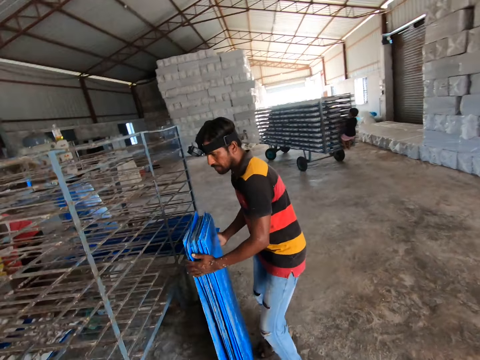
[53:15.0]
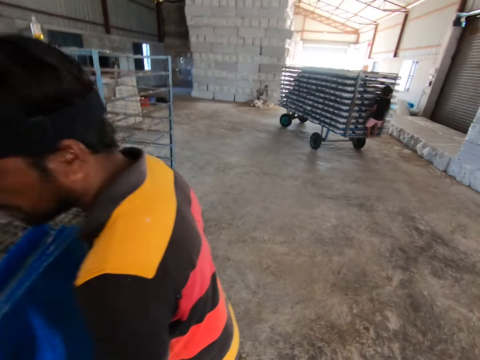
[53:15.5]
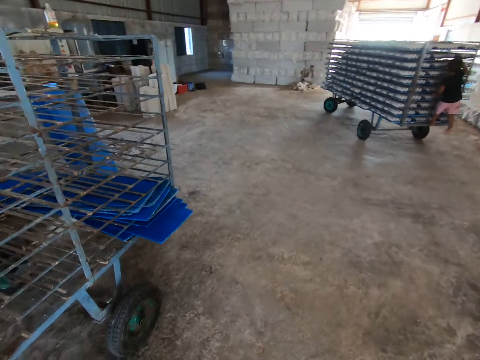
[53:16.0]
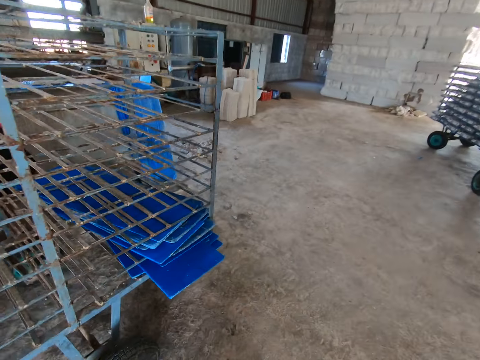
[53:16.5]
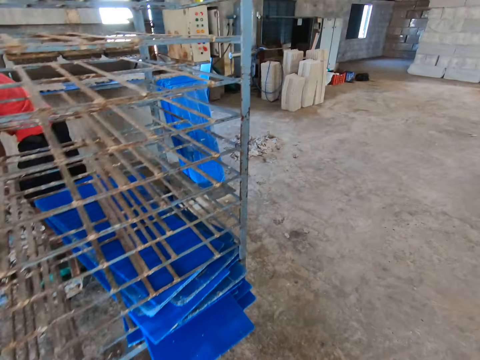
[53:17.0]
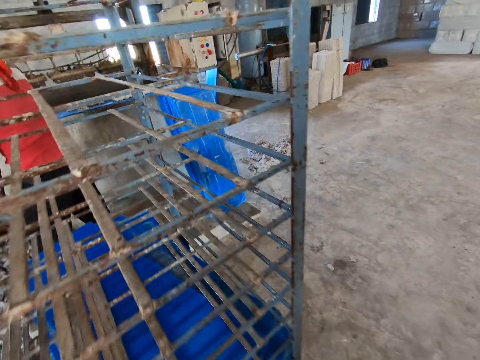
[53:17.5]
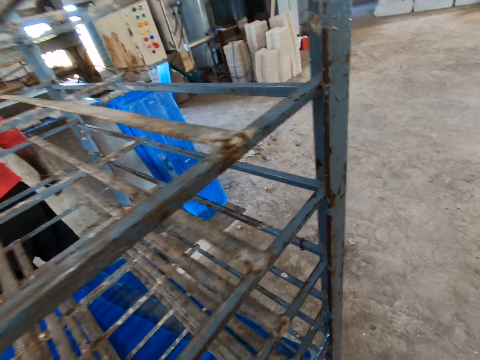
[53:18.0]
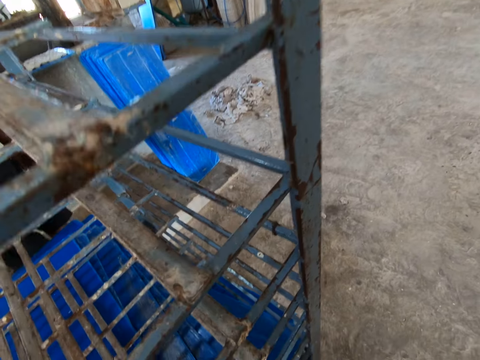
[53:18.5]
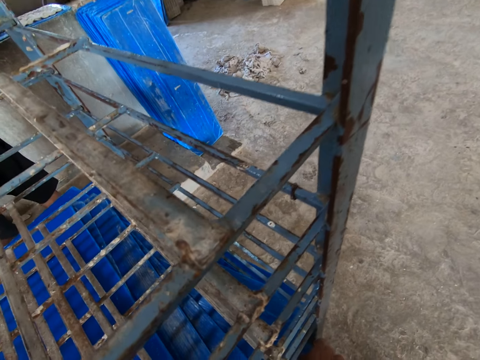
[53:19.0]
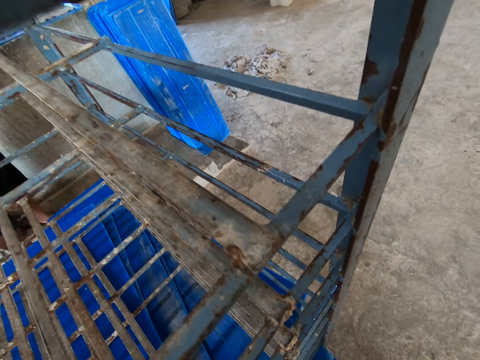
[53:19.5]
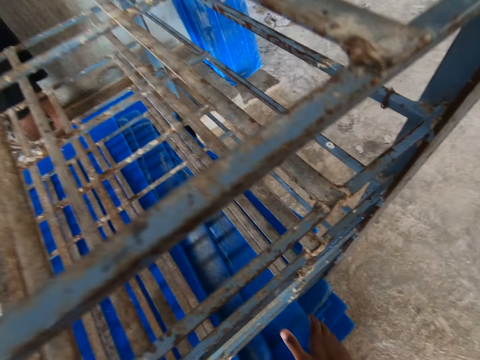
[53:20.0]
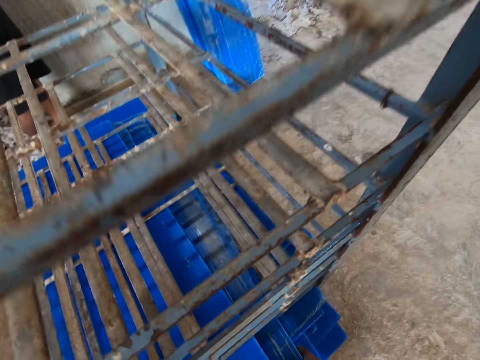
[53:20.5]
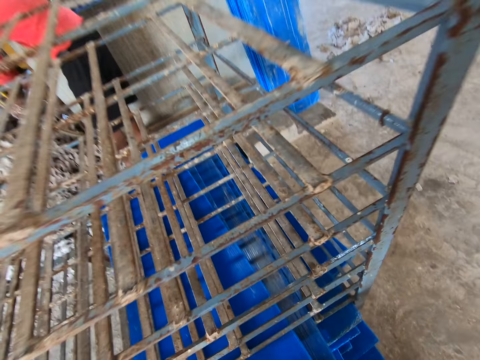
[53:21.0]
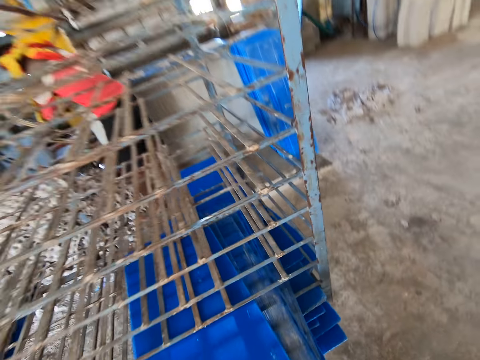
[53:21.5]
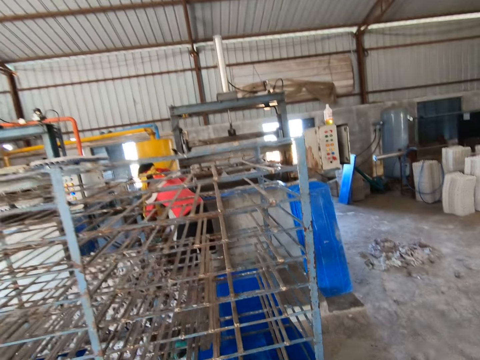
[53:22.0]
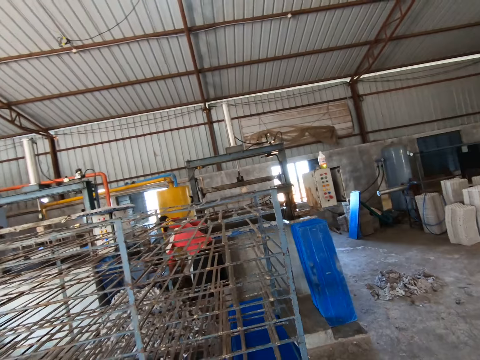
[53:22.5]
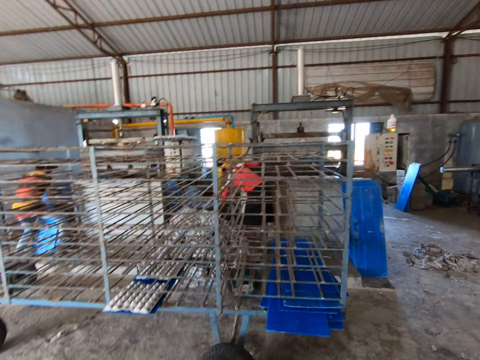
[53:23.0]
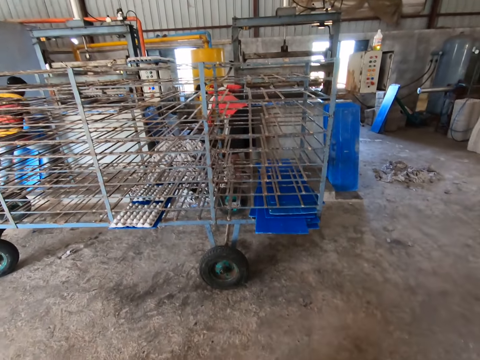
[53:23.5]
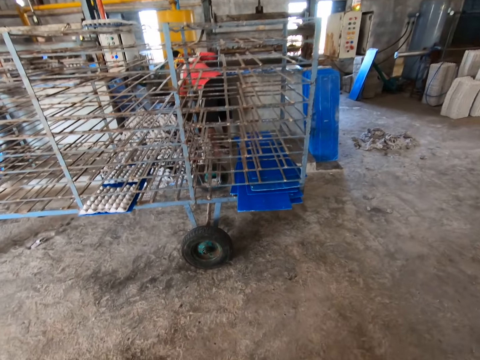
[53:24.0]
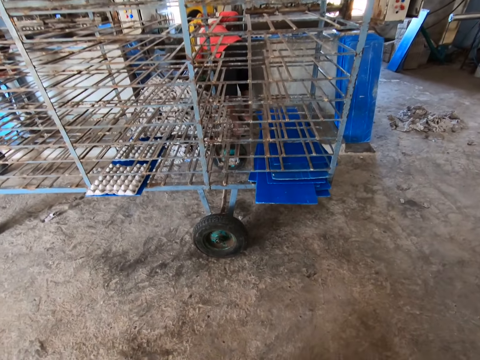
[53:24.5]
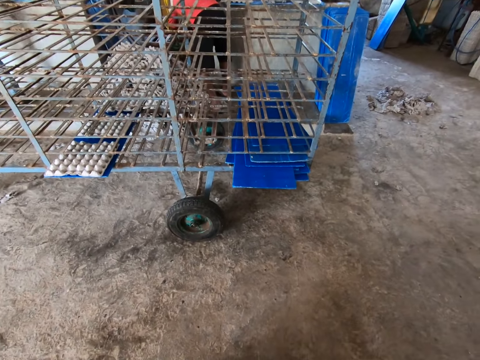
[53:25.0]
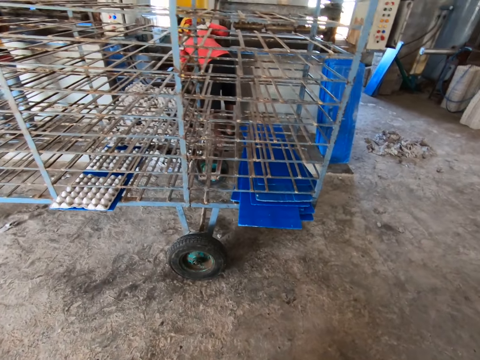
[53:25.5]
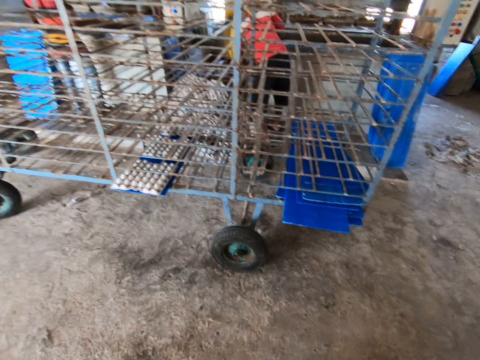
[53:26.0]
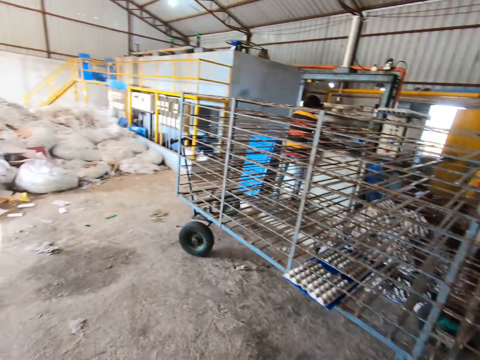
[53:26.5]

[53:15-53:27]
The camera wearer packs PVC sheets from the rack with both hands. They pull the boards from the rack.

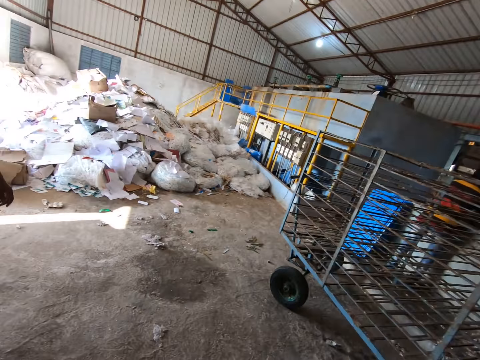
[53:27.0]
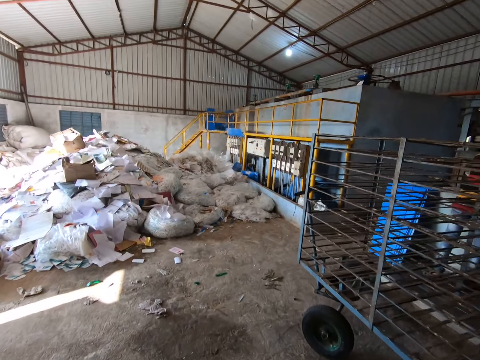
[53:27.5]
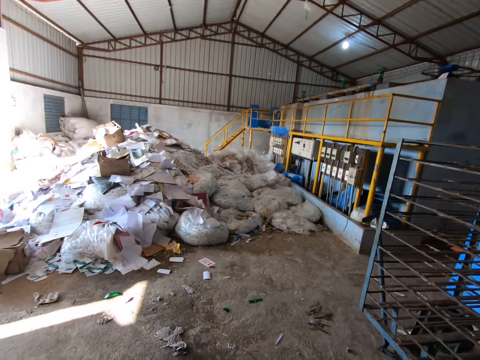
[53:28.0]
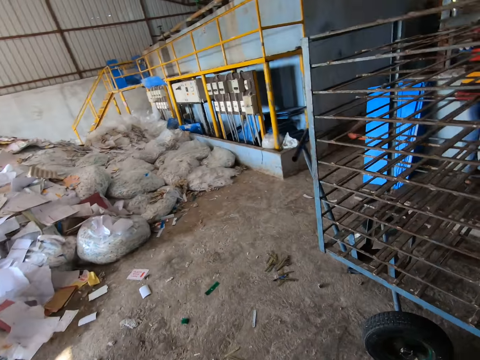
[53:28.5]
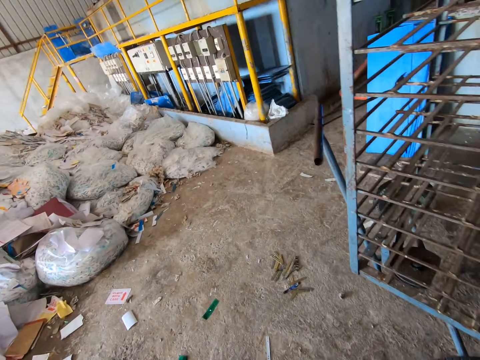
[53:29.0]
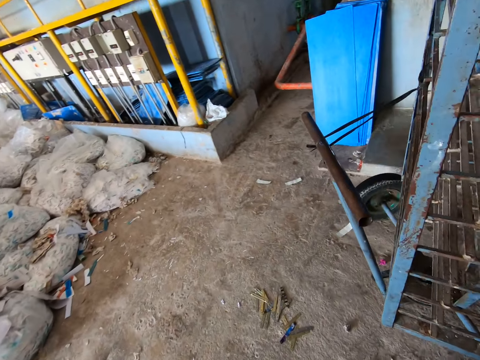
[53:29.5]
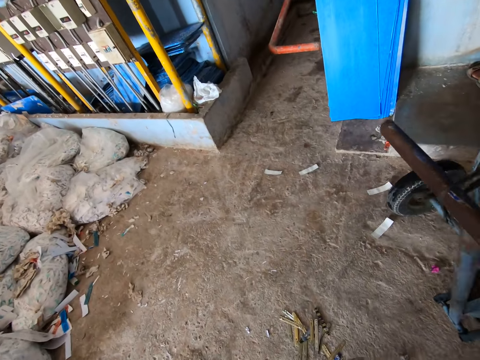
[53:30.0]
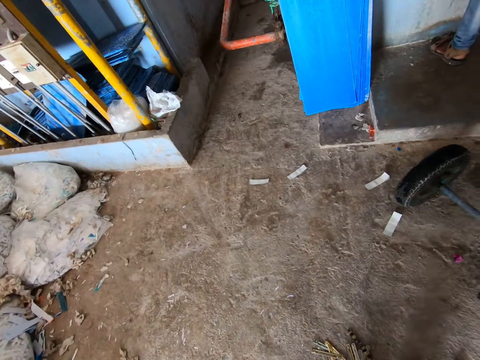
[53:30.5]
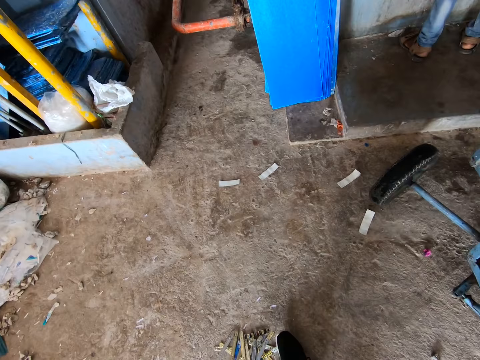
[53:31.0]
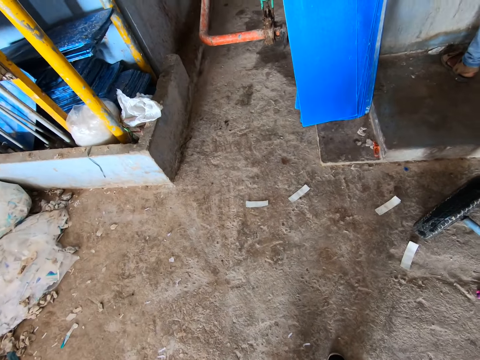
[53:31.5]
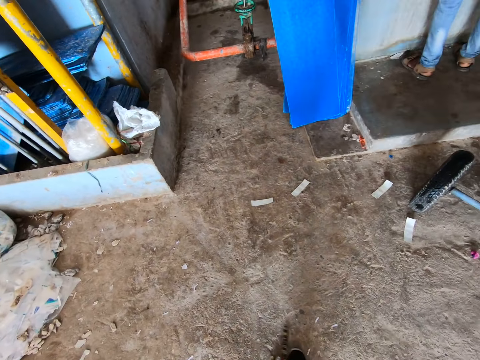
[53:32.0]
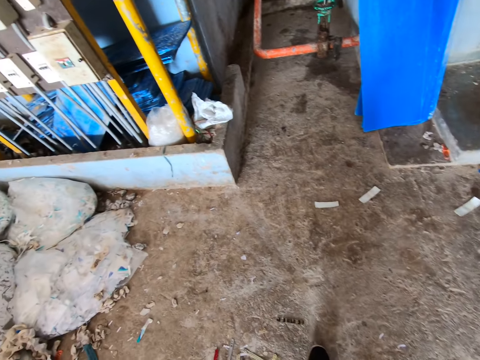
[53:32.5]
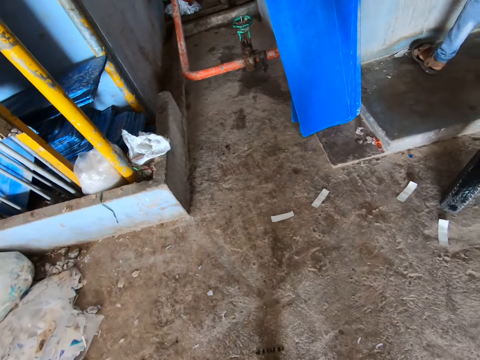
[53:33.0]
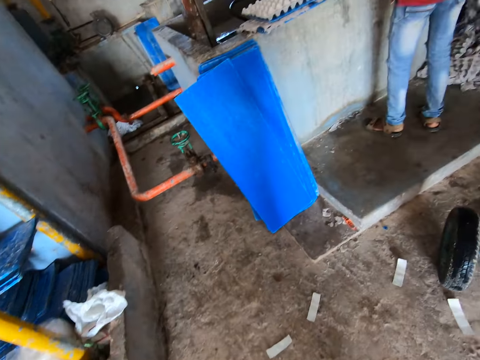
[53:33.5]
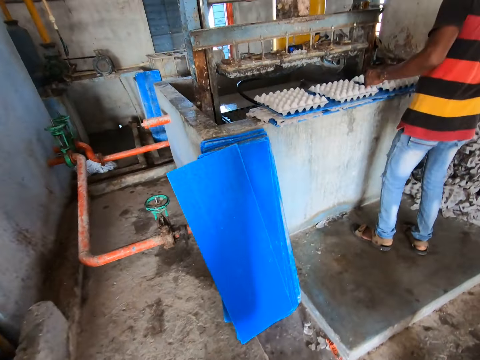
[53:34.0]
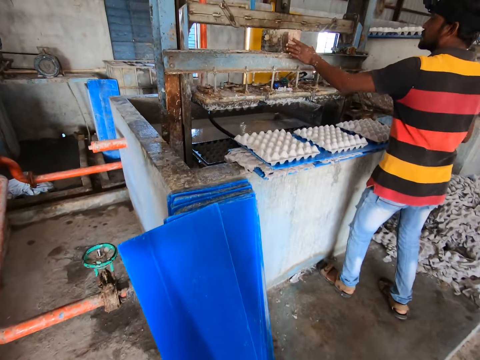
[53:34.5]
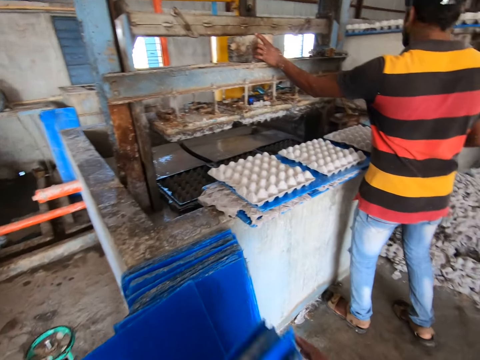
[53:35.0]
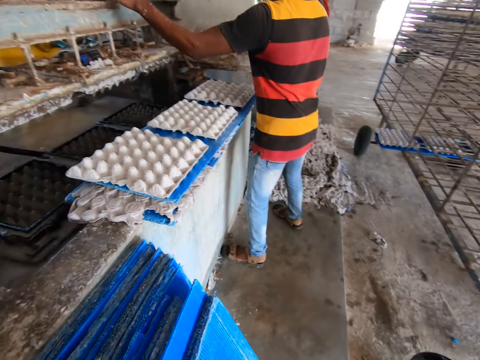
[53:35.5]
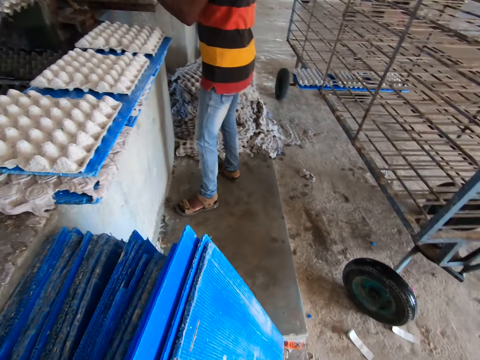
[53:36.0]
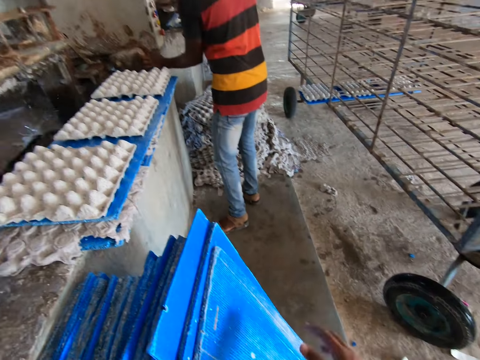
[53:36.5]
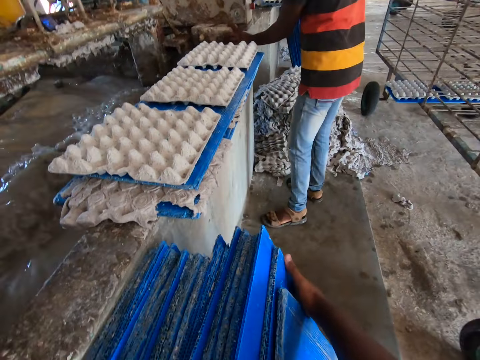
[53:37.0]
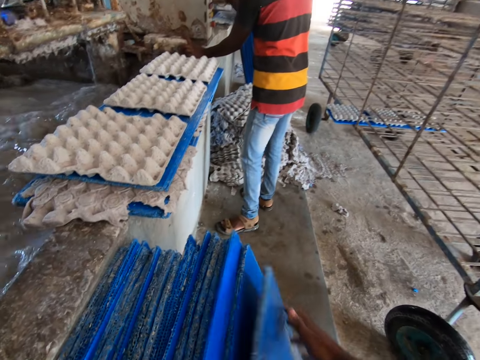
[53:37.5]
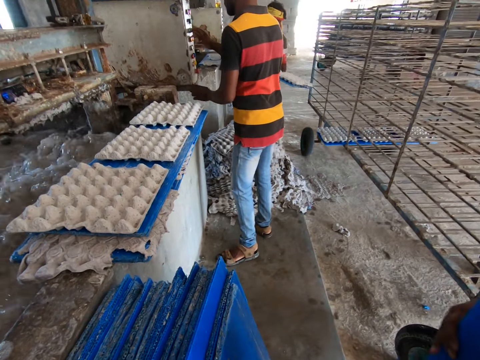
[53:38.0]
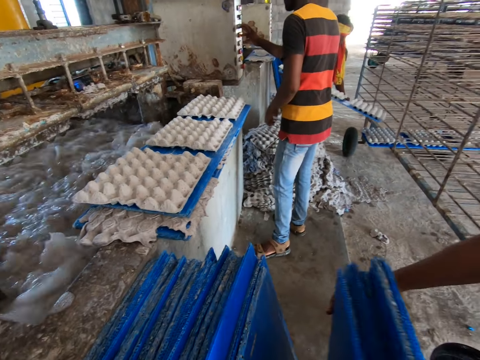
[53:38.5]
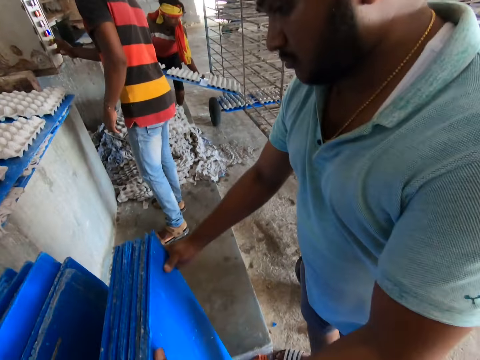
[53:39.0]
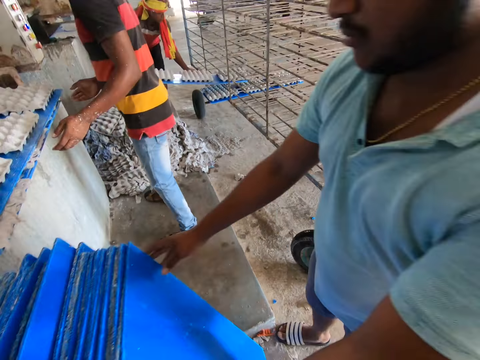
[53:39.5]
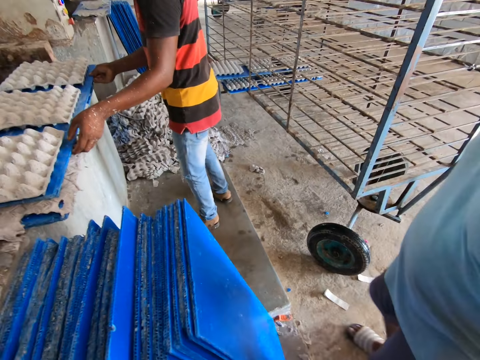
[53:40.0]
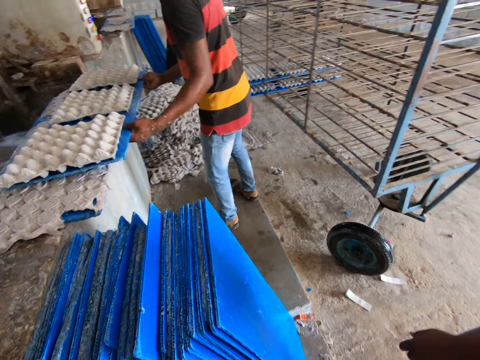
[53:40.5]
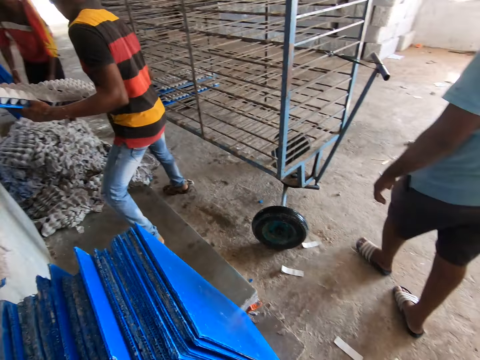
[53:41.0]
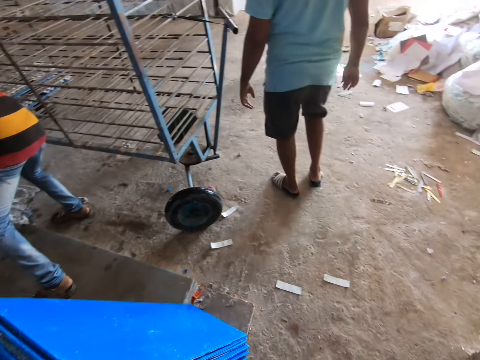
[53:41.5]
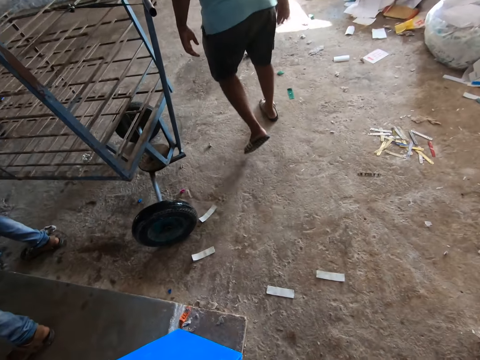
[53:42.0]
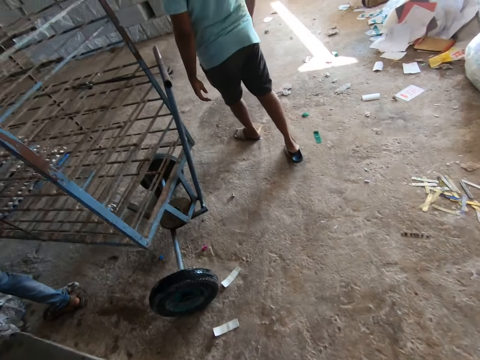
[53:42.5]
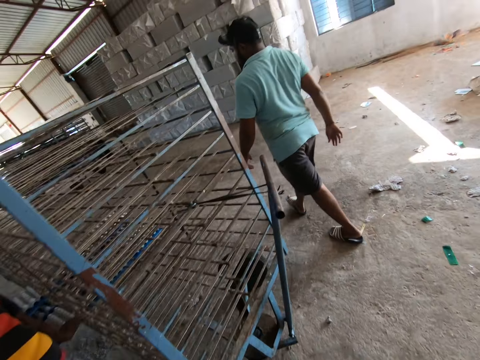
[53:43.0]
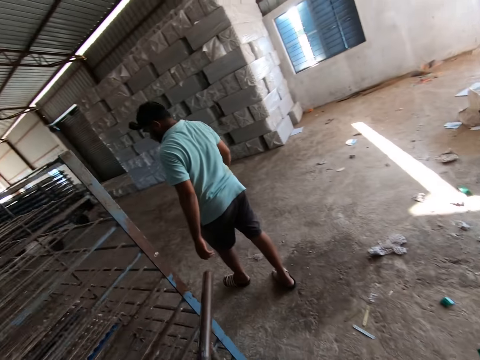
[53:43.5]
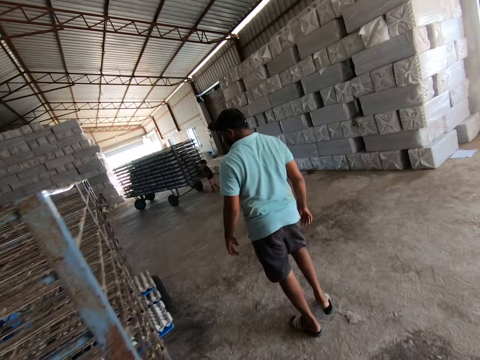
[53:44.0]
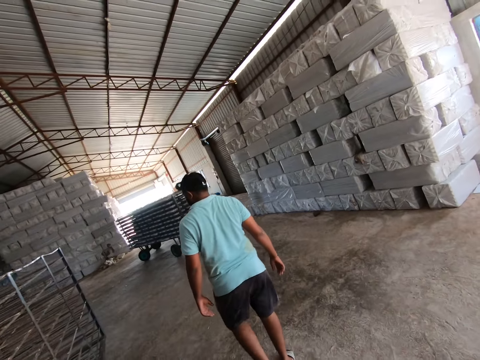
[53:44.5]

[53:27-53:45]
The camera wearer walks around the factory. He kicks paper wastes on the floor with his right leg. The man picks up a log from the egg tray machine with his left hand. The camera wearer stacks the PVC sheets on the floor with both hands. He puts the boards against the wall. The man drops the log on a ledge with his left hand, and operates the egg tray machine with his right hand. Another man stacks PVC sheets on the floor with both hands. The other man puts the boards against the wall, and walks around the factory. The camera wearer walks around the factory.
